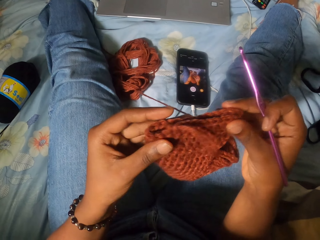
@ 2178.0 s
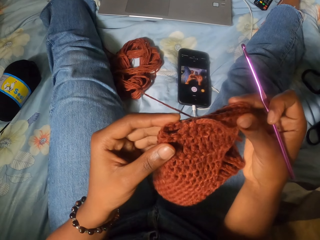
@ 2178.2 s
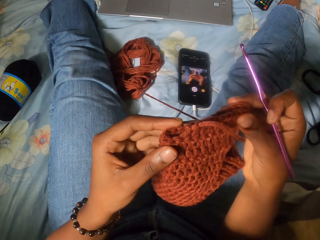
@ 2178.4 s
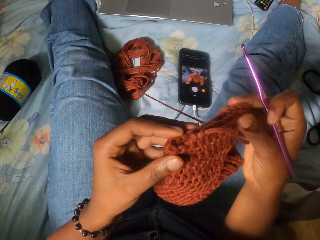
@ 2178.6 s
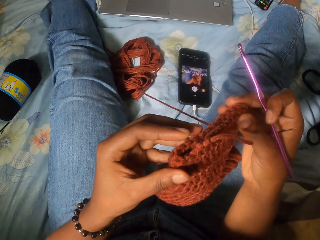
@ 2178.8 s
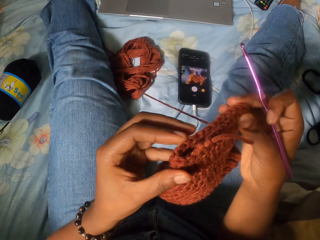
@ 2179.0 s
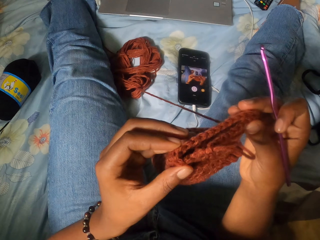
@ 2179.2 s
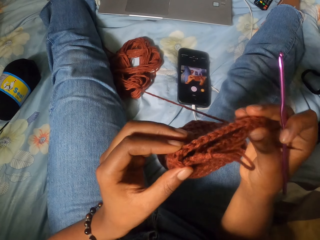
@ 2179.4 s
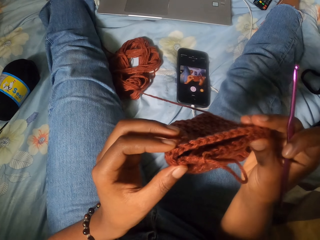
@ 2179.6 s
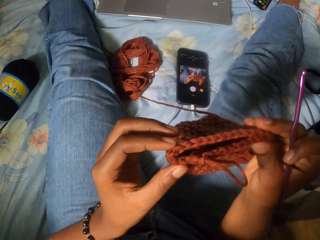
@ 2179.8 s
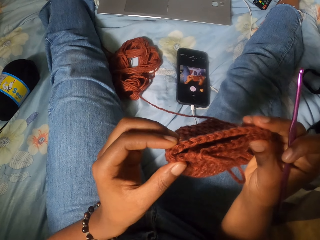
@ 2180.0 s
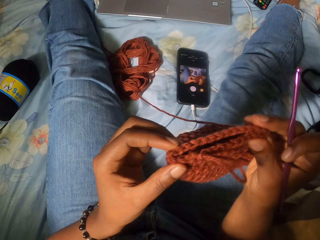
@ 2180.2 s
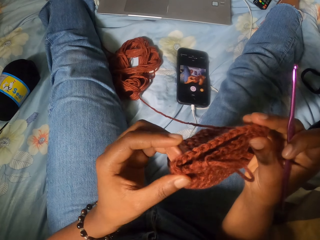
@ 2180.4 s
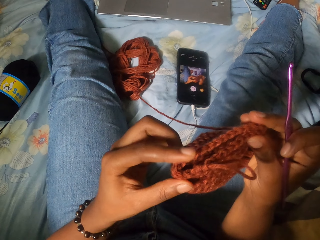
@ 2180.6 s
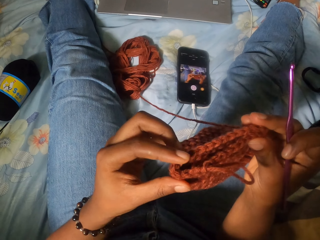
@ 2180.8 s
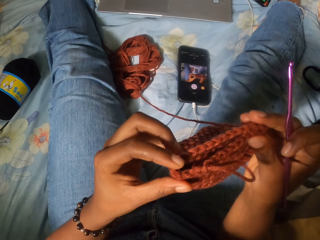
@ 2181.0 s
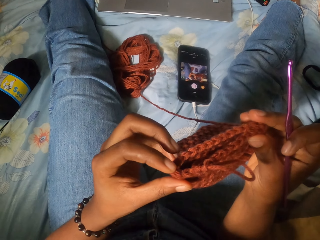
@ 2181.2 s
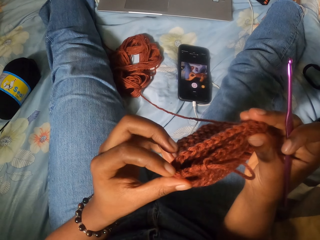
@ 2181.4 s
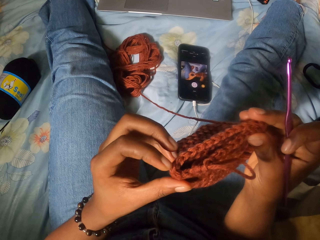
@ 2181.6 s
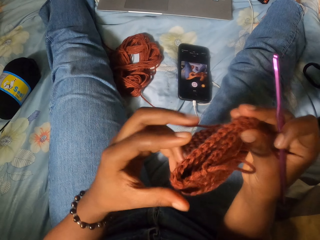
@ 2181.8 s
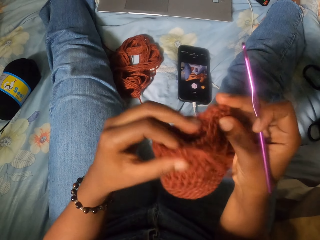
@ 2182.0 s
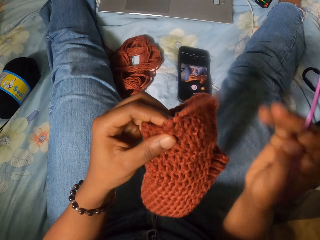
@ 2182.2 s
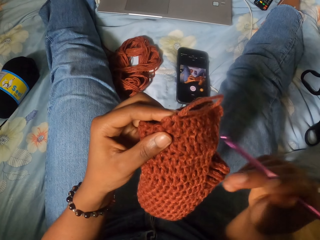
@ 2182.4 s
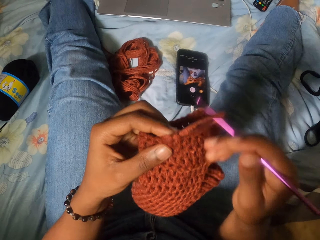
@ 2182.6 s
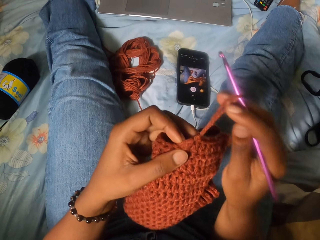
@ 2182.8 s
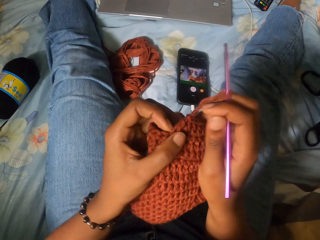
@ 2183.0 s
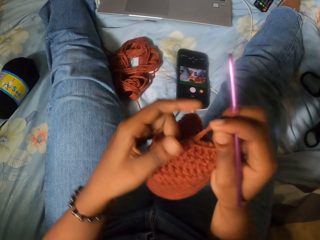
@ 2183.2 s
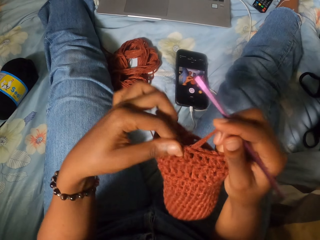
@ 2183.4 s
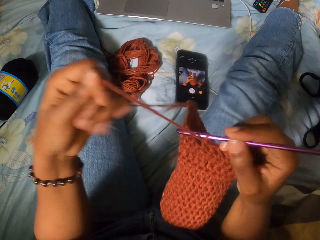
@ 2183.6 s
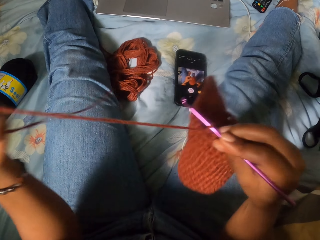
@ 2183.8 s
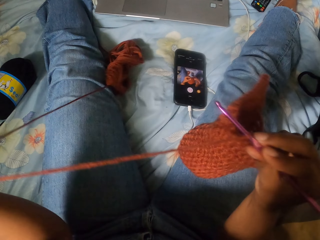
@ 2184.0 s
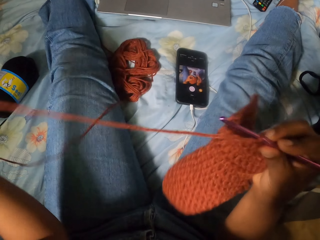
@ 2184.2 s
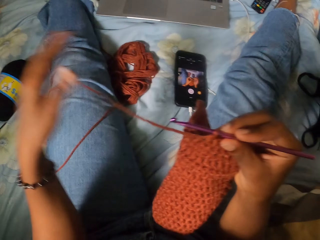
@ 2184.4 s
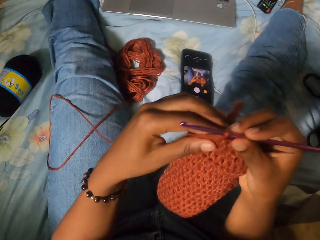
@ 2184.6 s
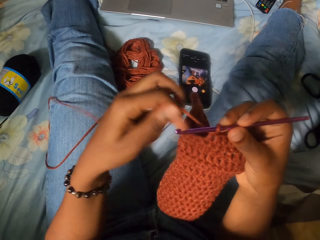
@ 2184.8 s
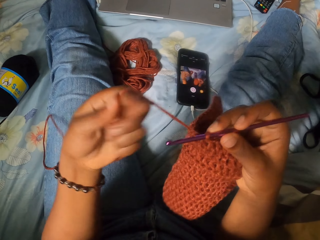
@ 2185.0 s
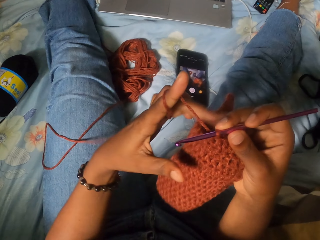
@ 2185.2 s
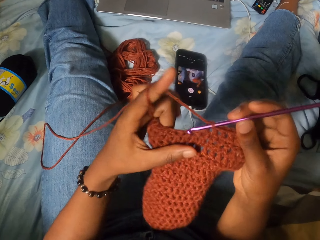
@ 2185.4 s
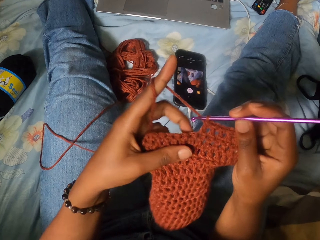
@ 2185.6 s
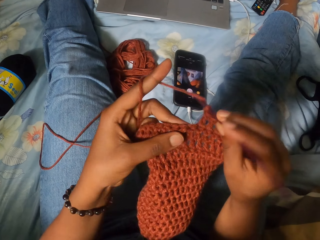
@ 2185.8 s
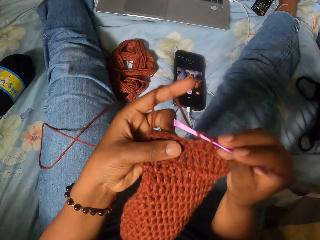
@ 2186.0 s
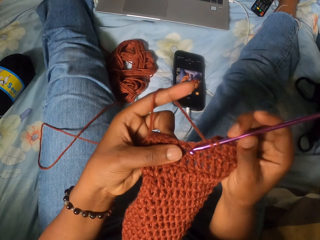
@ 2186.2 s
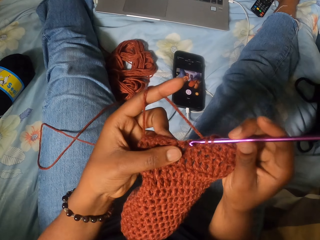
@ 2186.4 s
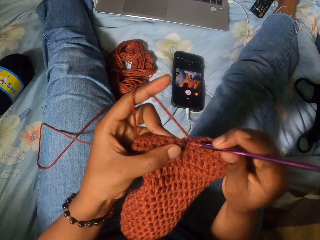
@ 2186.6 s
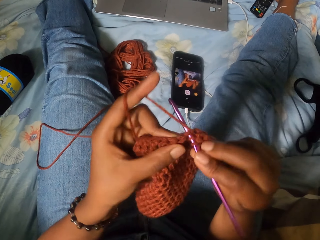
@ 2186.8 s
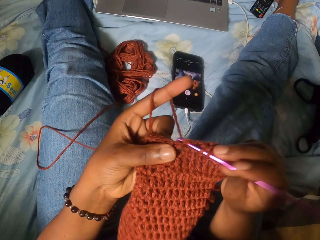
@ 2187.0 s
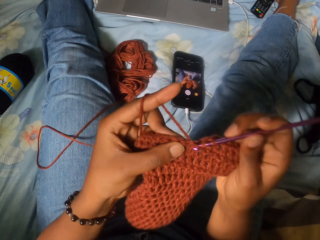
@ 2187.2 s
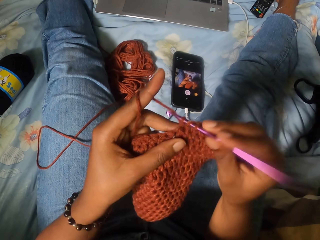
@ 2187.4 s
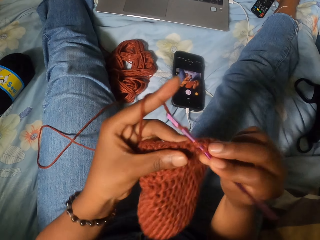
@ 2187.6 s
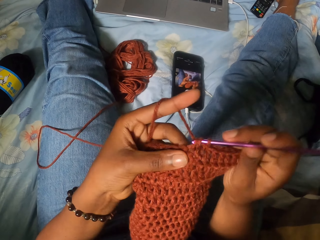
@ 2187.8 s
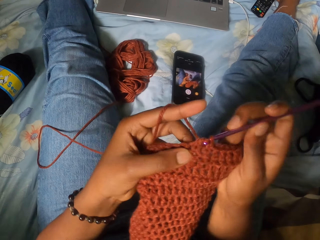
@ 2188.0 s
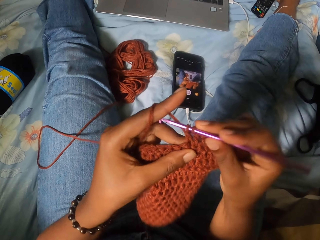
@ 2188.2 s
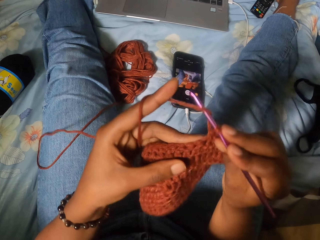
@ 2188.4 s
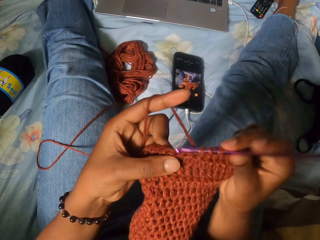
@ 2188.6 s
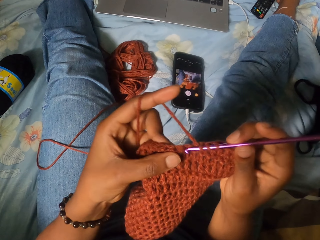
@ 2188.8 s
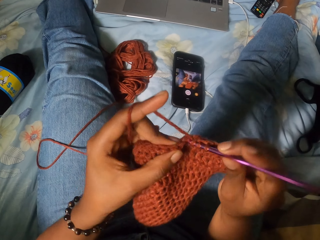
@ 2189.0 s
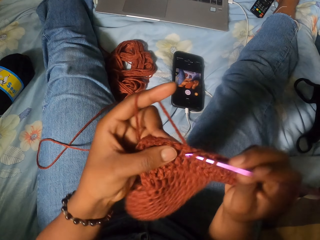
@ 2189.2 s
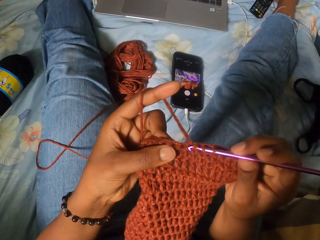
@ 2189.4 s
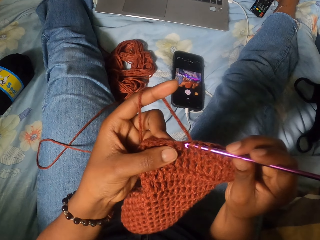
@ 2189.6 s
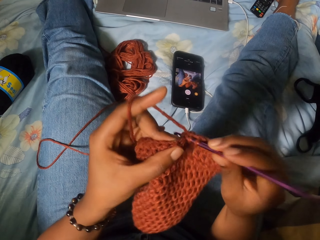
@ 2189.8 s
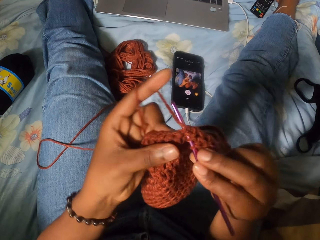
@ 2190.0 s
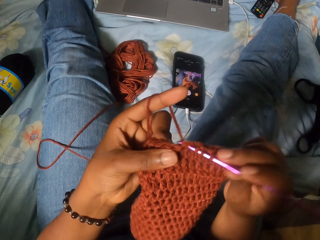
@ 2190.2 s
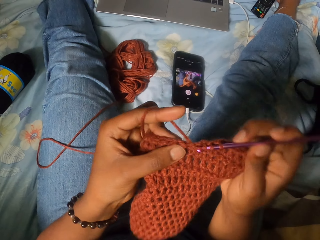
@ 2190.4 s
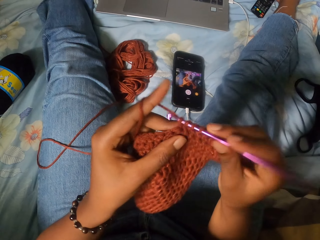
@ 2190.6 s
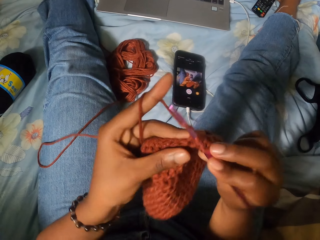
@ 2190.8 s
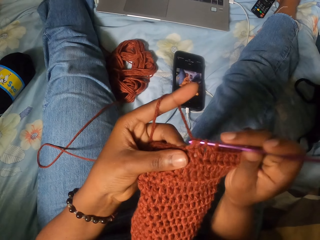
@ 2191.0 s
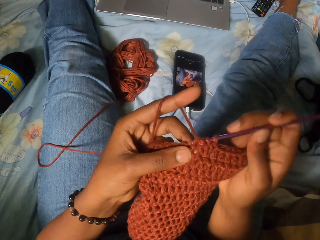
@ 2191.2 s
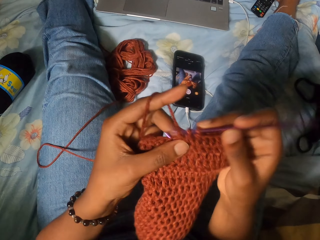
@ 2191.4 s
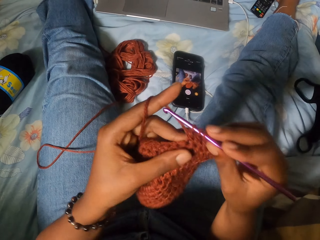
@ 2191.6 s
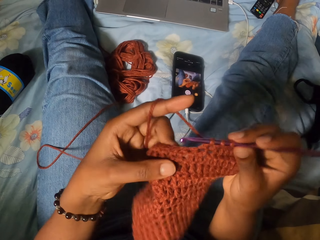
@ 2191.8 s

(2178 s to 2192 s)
The camera wearer holds the crochet. She inspects the yarn craft with her left hand. She holds the yarn craft with her left hand. She puts the crochet hook in her right hand into the yarn craft. She holds the yarn craft with her right hand. She pulls some spun thread from a bundle of spun thread on a bed with her left hand. She loops the spun thread around her left hand. She crochets the yarn craft with the spun thread and crochet hook in her right hand.

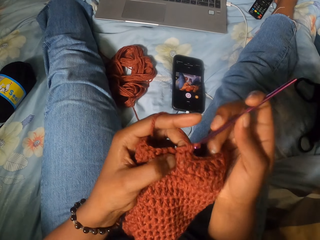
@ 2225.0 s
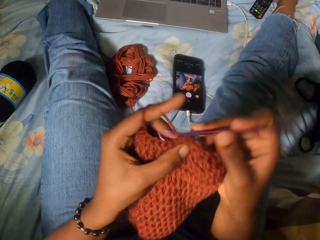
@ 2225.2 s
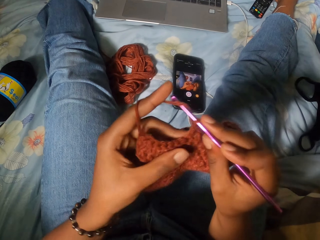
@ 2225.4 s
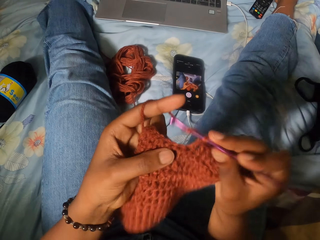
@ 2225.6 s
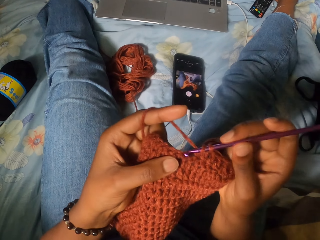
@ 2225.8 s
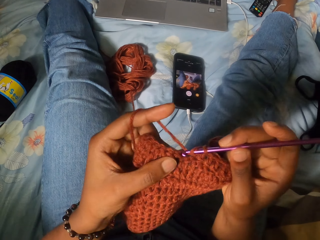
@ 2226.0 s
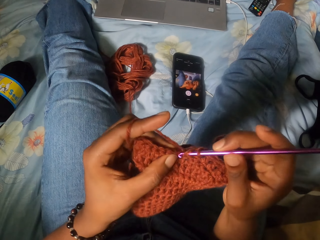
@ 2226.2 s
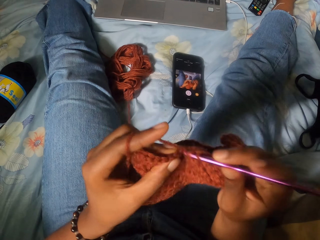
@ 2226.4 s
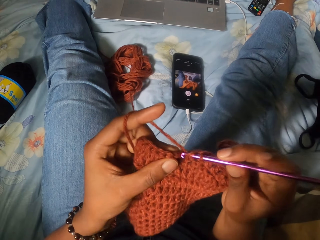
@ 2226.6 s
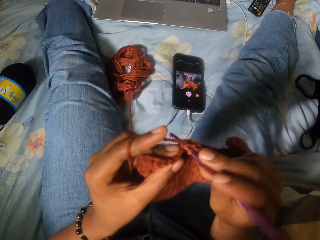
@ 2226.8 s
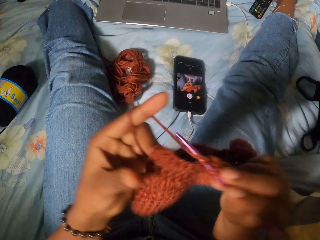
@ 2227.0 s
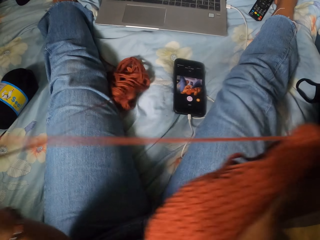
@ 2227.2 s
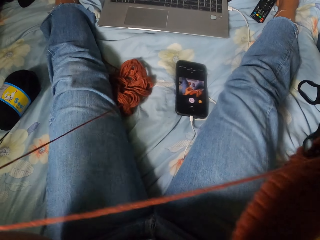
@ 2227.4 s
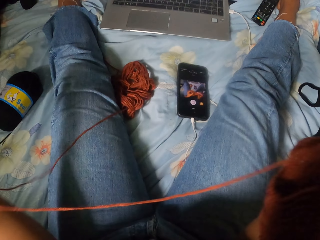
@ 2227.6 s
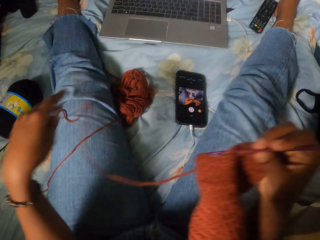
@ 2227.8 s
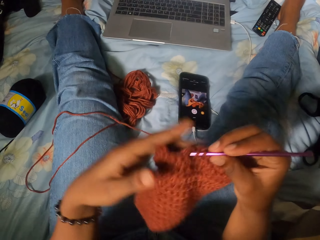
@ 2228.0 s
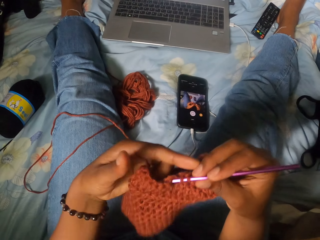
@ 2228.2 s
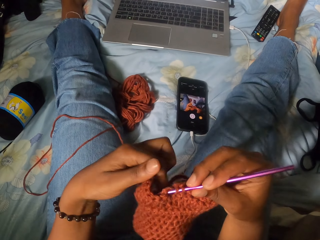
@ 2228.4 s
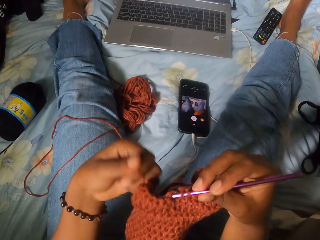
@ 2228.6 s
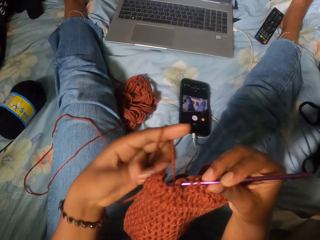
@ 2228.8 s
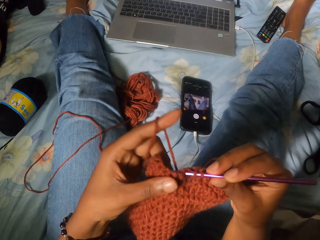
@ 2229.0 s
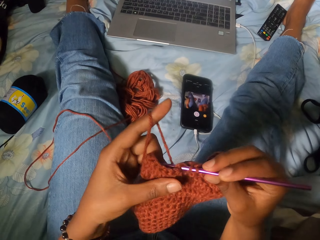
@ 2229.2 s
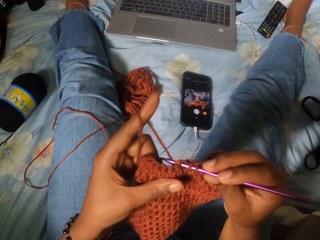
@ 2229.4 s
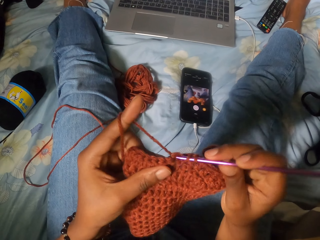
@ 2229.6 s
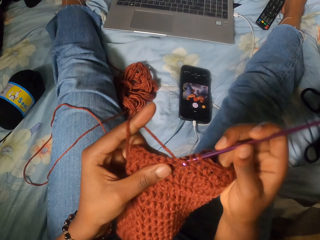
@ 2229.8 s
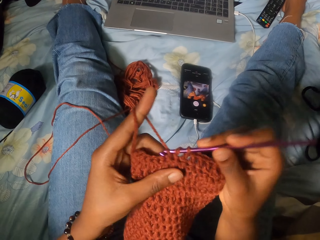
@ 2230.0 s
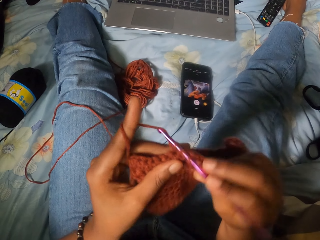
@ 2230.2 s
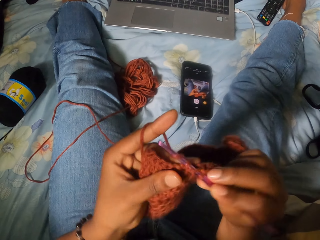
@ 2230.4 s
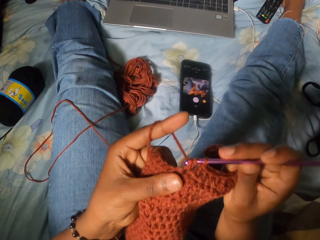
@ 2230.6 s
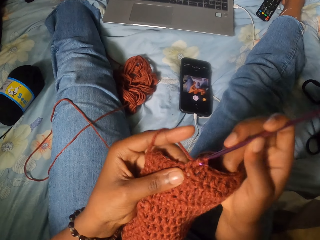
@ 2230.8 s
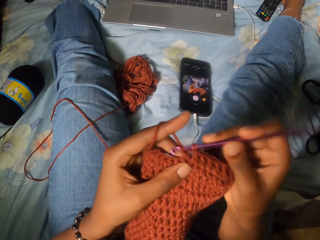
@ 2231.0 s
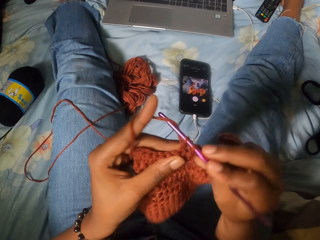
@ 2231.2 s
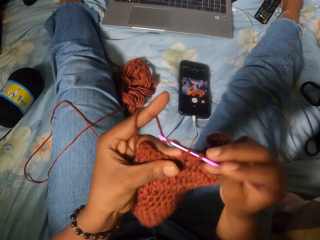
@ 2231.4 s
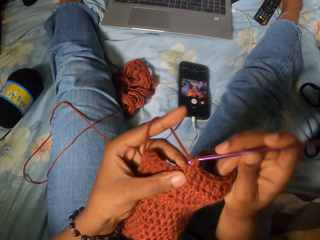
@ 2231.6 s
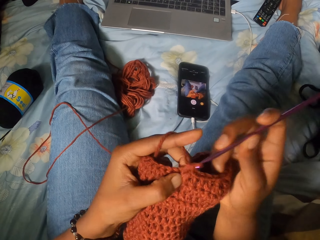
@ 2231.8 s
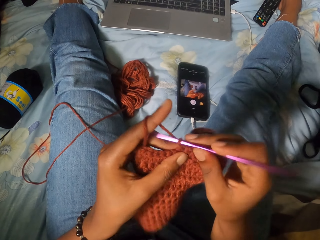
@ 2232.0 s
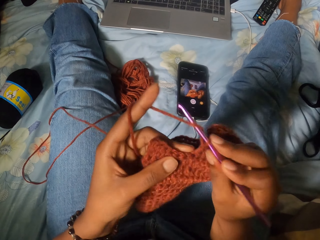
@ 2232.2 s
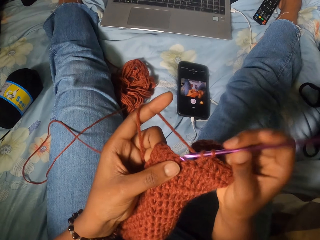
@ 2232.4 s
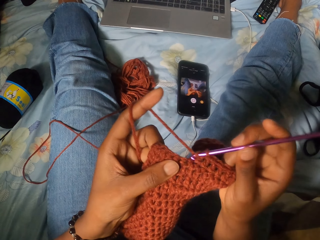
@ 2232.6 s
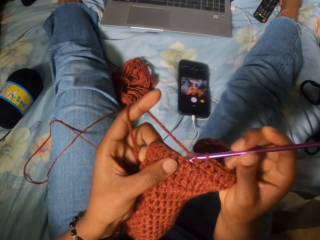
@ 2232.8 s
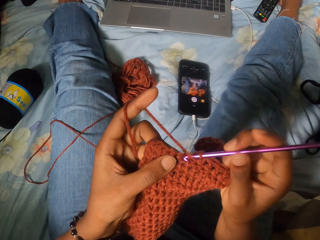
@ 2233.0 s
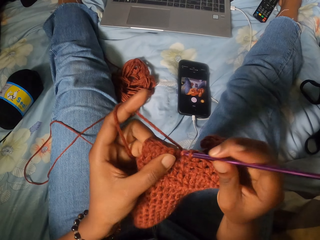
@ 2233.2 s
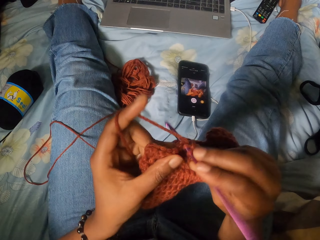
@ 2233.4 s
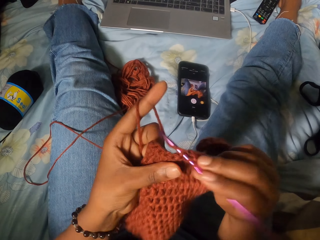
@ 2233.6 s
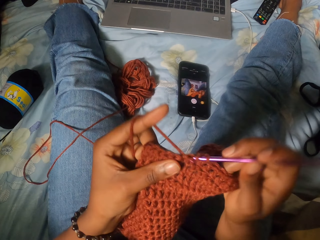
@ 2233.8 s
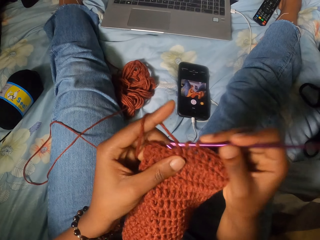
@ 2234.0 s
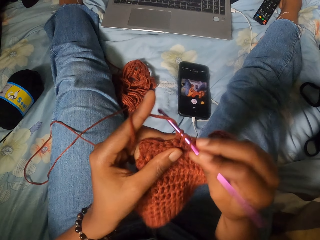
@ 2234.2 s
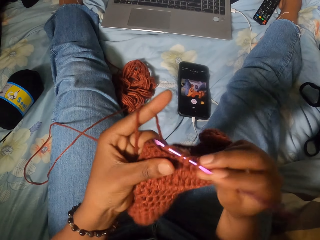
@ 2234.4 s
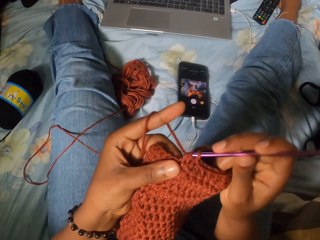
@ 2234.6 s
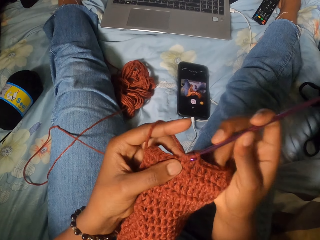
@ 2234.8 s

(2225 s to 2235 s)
The camera wearer pulls some spun thread from the bundle of spun thread on the bed with her left hand. She loops the spun thread around her left hand. She crochets the yarn craft with the spun thread and crochet hook in her right hand.
